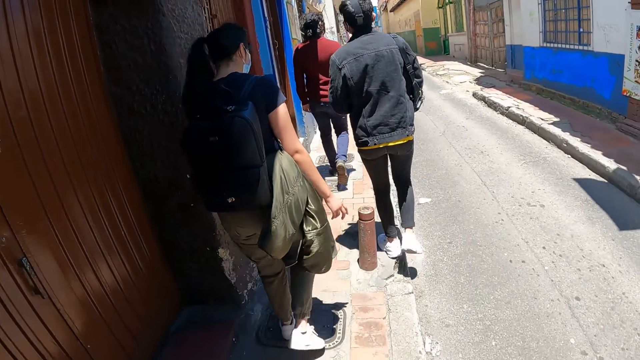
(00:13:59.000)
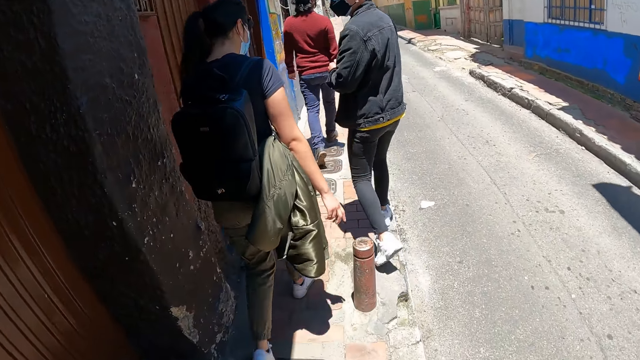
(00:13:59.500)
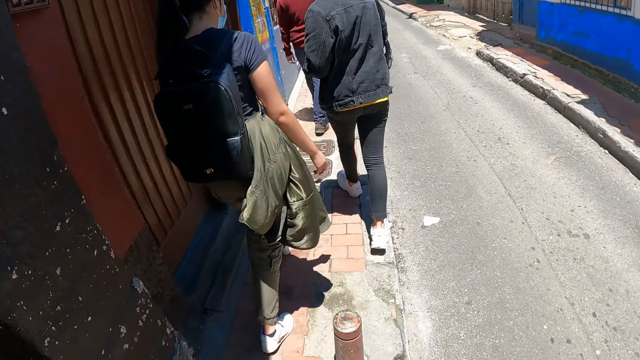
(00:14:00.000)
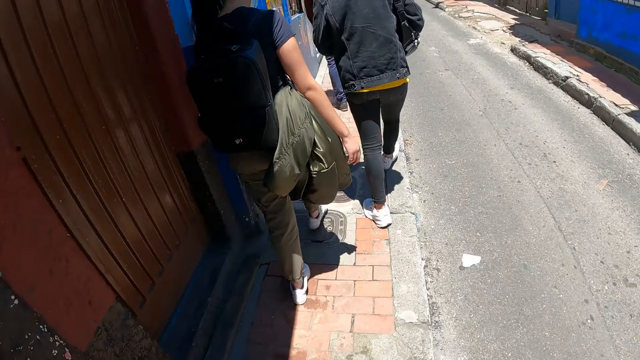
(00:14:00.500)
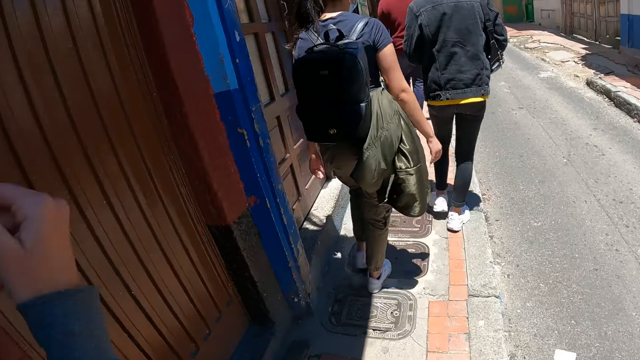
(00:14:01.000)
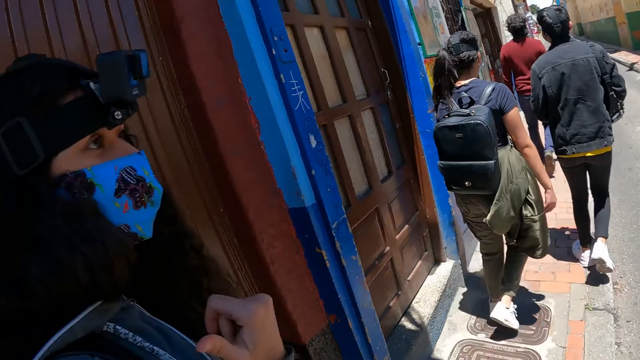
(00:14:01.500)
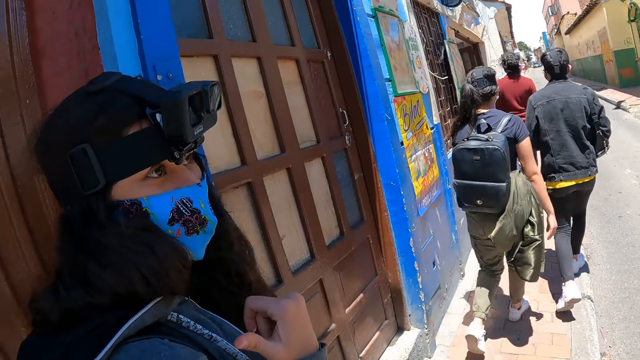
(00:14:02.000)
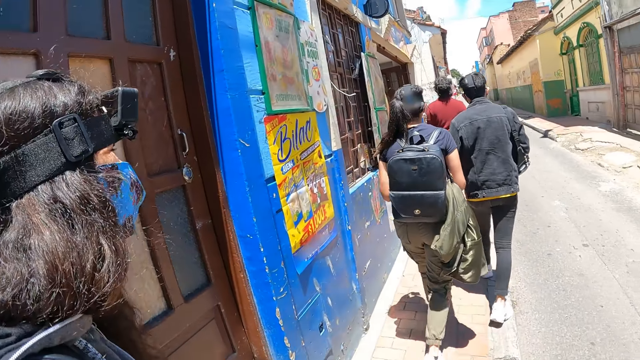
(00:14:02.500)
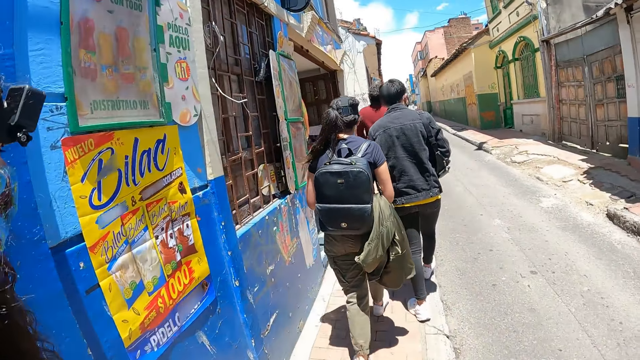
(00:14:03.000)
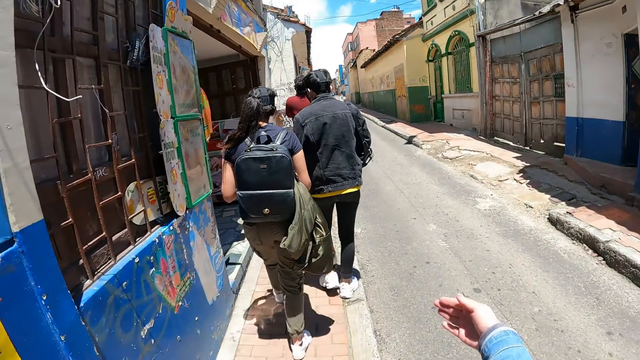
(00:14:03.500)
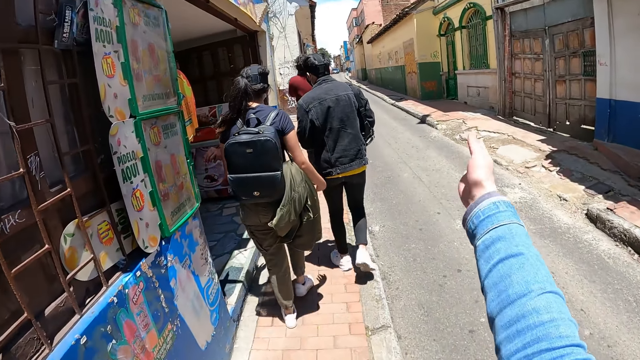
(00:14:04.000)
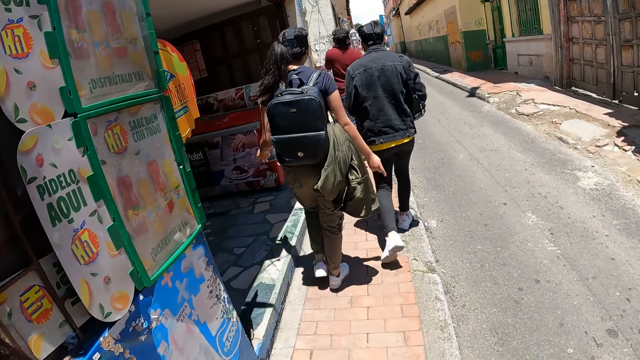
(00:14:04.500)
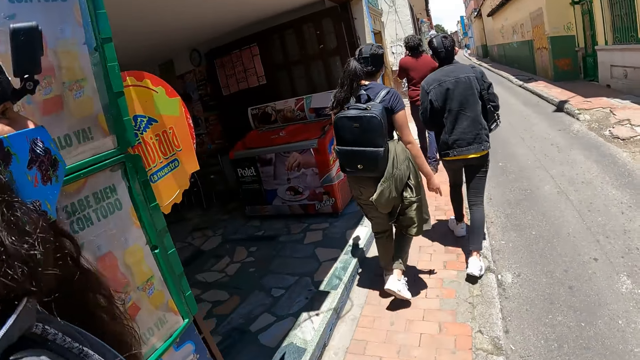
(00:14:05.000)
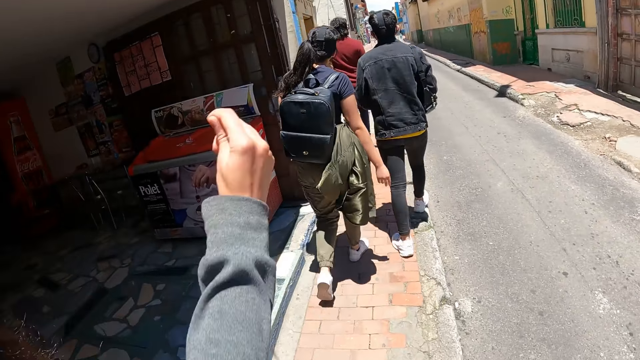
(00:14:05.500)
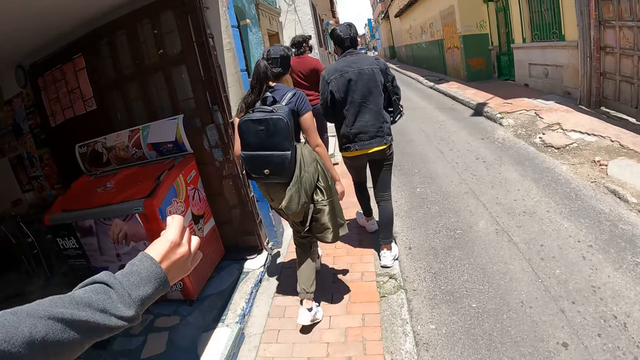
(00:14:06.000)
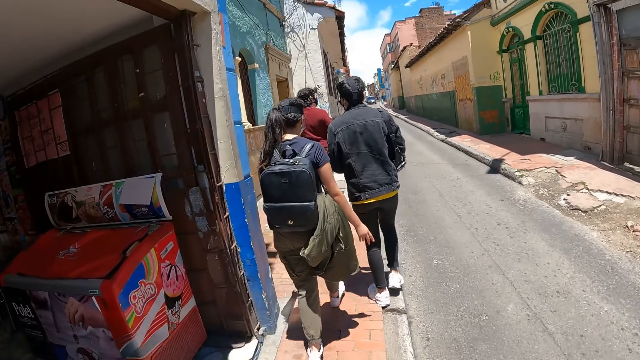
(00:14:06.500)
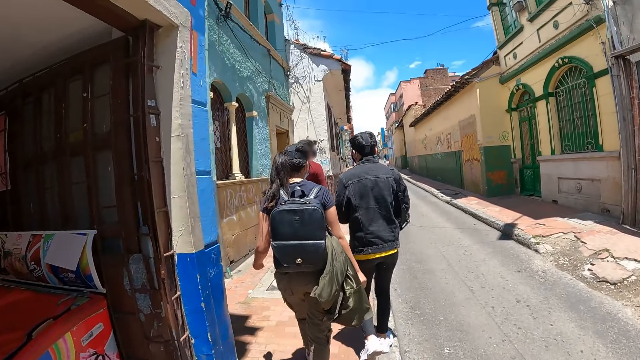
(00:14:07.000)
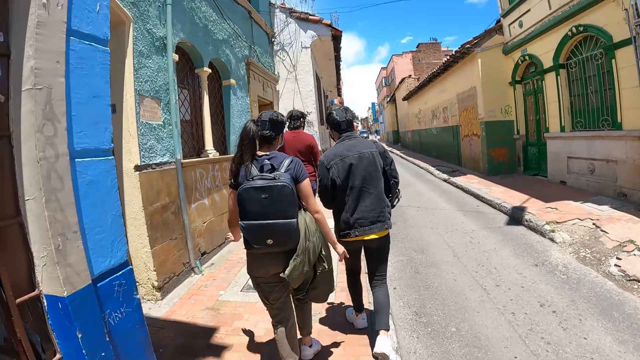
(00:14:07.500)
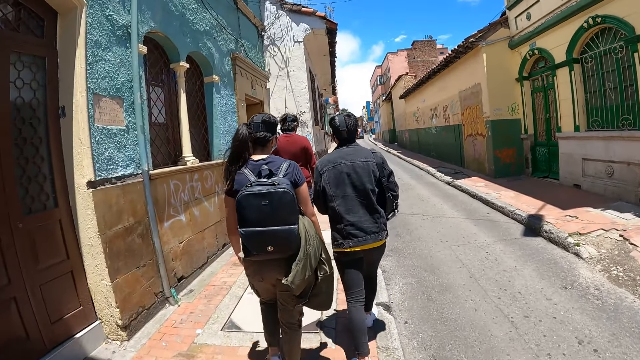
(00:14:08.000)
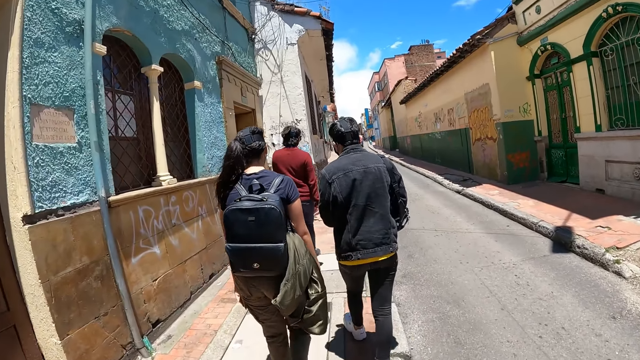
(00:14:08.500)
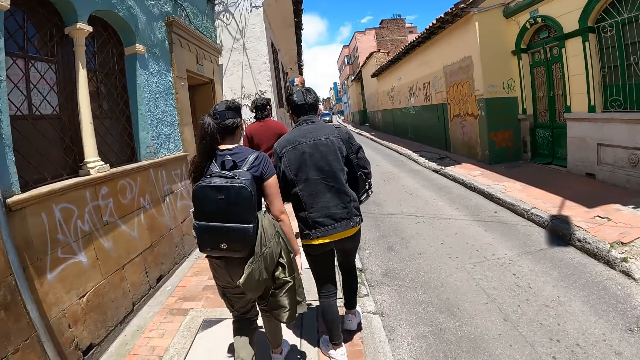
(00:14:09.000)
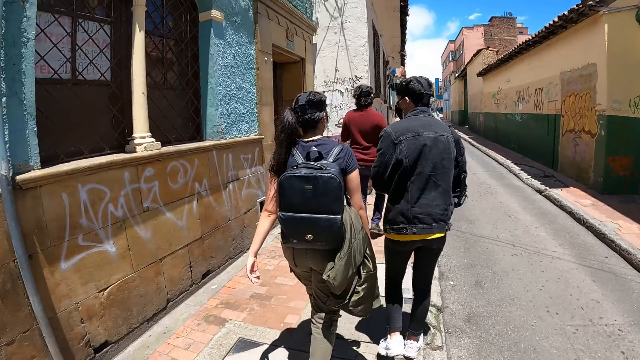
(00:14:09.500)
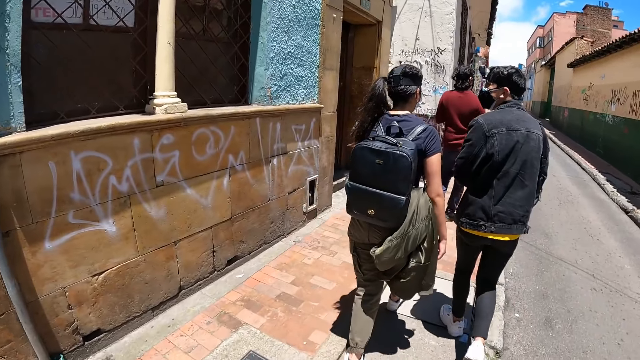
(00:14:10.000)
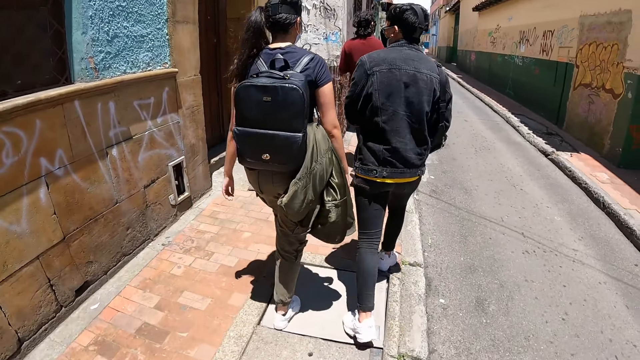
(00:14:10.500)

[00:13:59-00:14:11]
A woman moves her hands and walks around. The camera wearer uses gestures. They move a hand forward and move a hand down. The woman moves her hand and walks around.

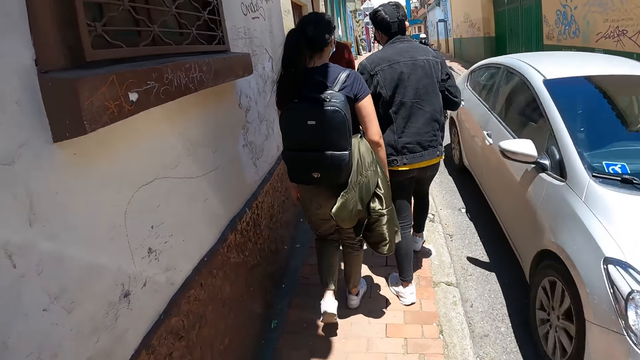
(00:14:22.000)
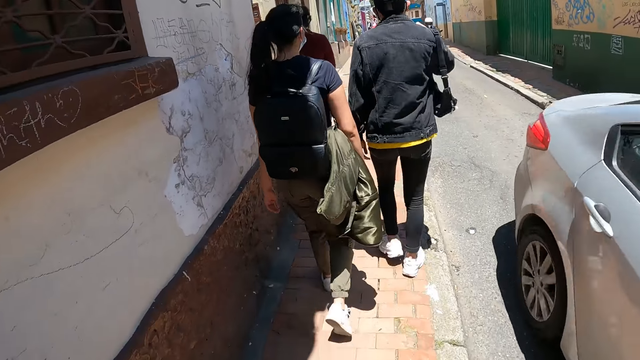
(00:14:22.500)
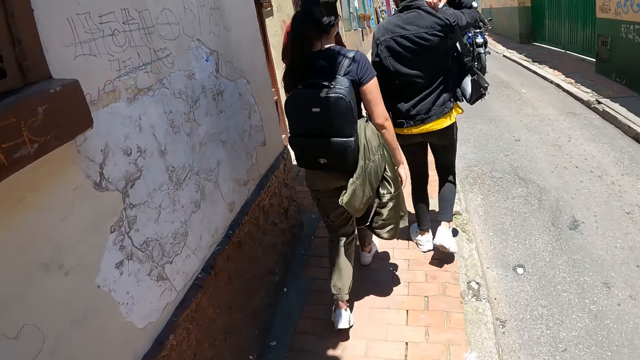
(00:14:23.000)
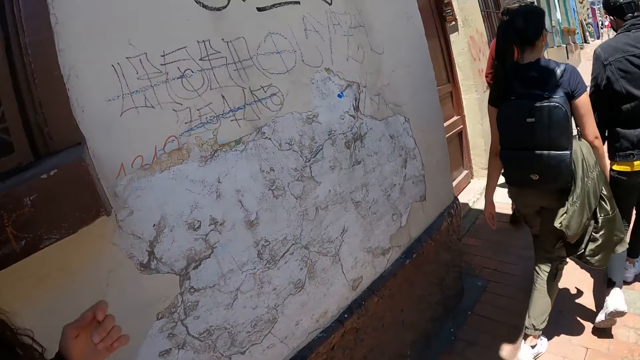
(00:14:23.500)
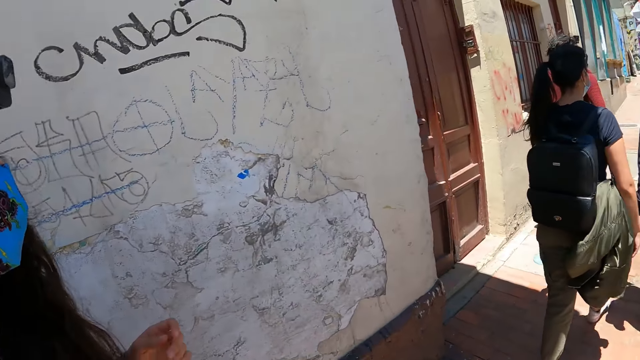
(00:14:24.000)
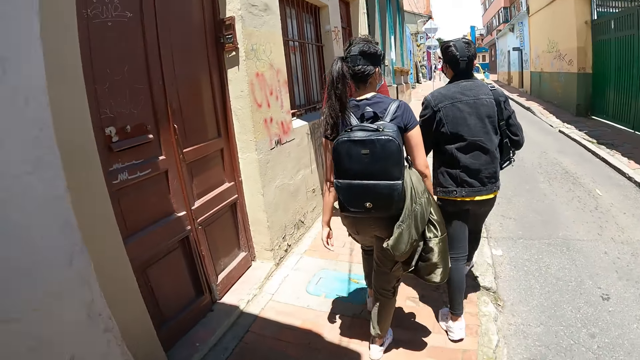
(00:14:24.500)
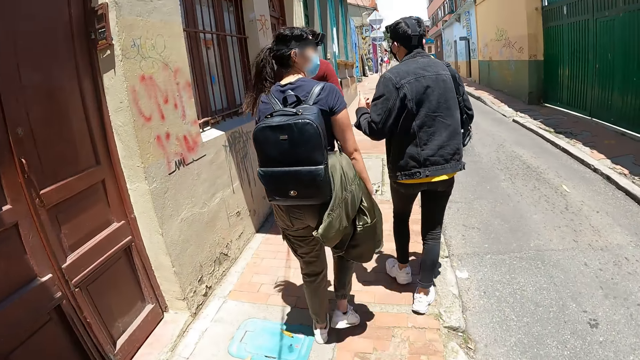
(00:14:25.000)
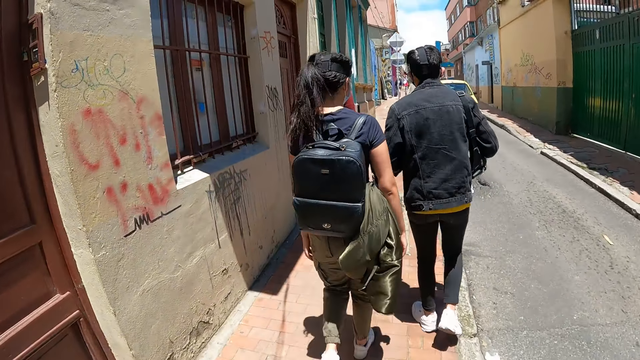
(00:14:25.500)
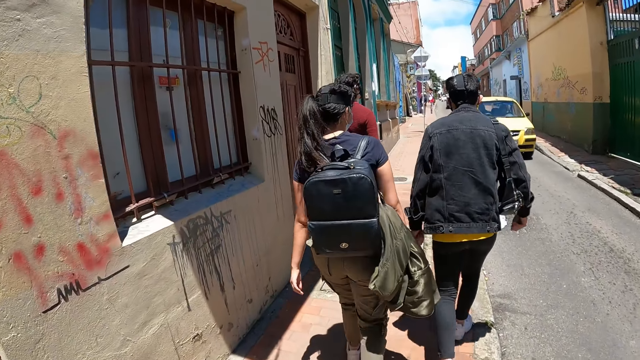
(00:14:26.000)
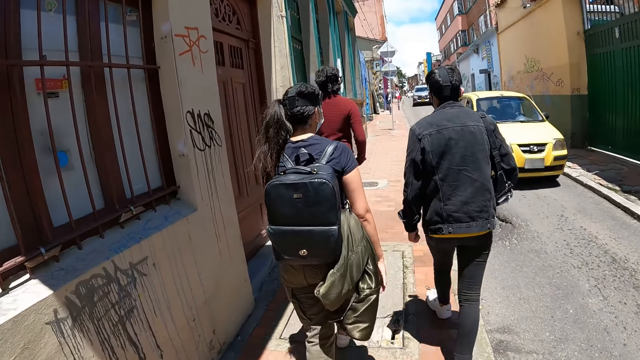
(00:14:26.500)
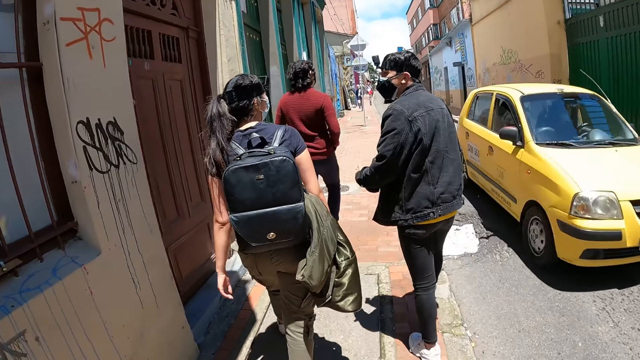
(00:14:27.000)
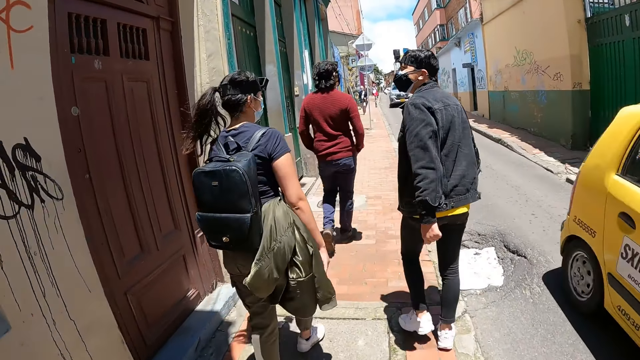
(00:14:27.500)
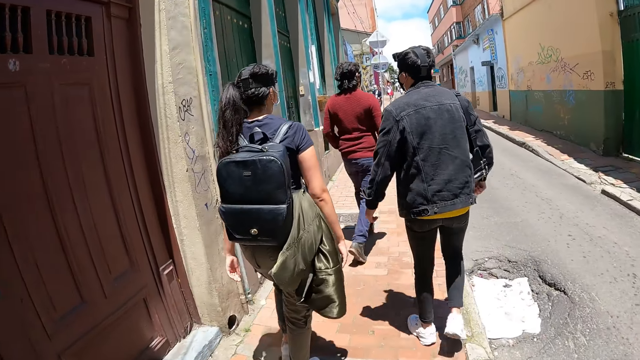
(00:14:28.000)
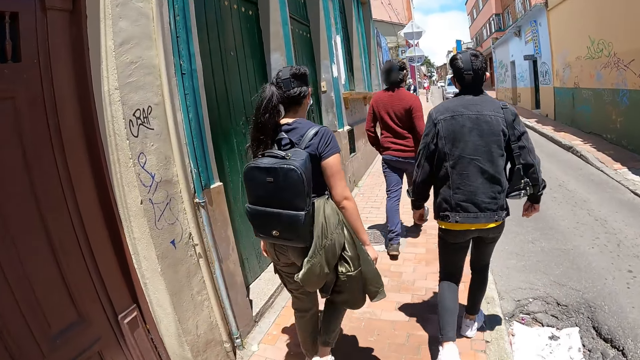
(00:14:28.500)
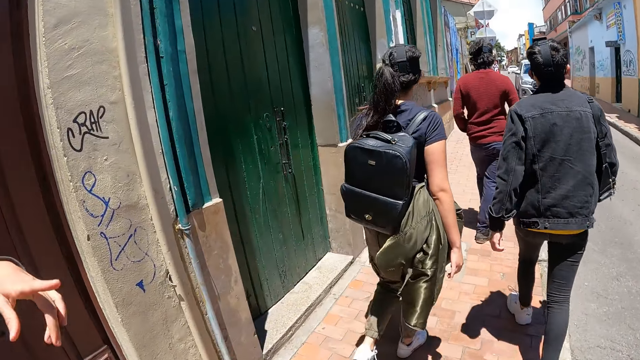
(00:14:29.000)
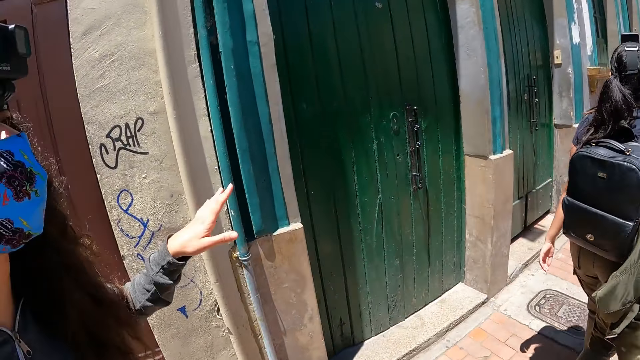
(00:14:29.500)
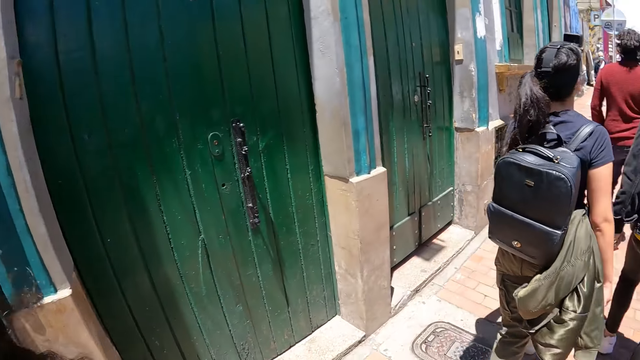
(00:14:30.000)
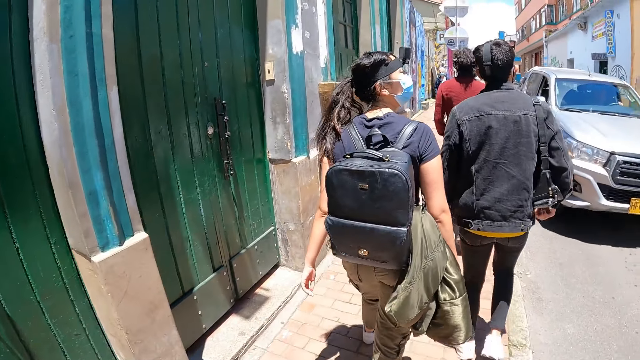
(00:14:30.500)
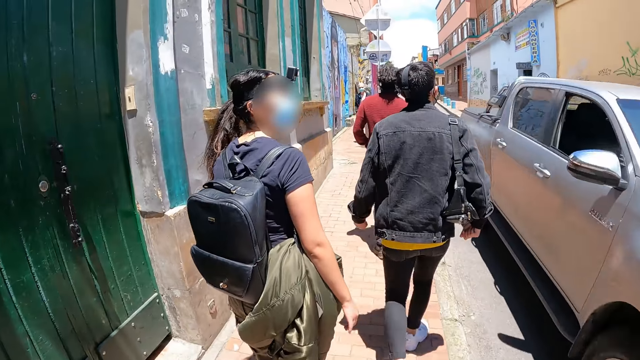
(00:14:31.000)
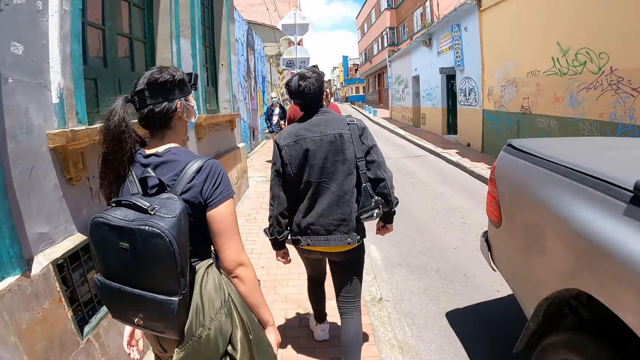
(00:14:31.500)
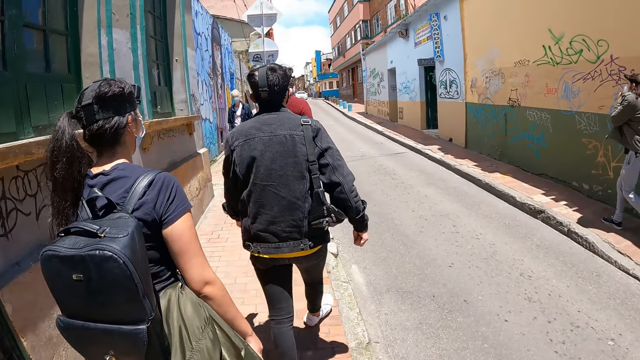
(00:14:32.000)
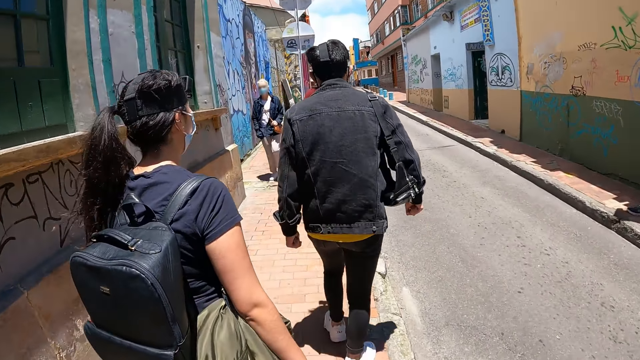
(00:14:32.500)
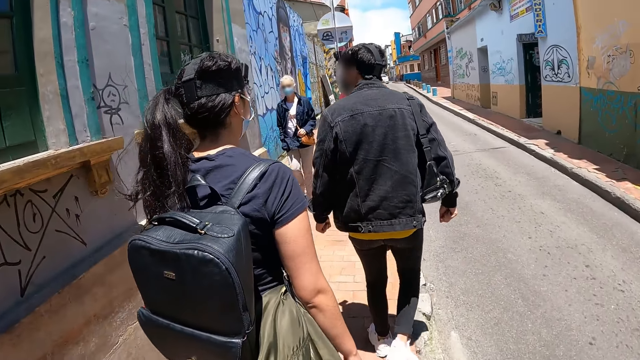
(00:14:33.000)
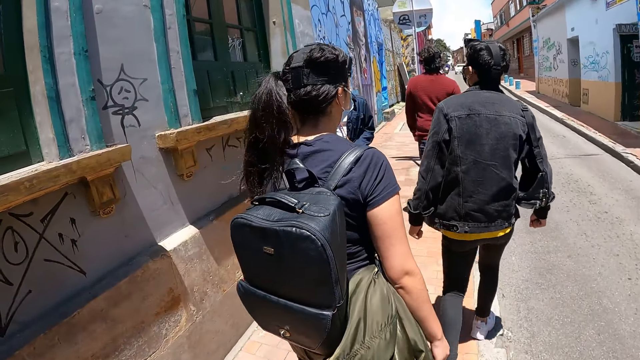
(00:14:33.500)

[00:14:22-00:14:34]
A woman walks close to the camera wearer. The woman moves her hand and walks around.
